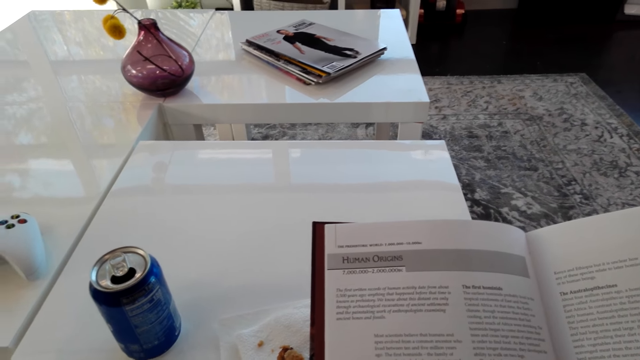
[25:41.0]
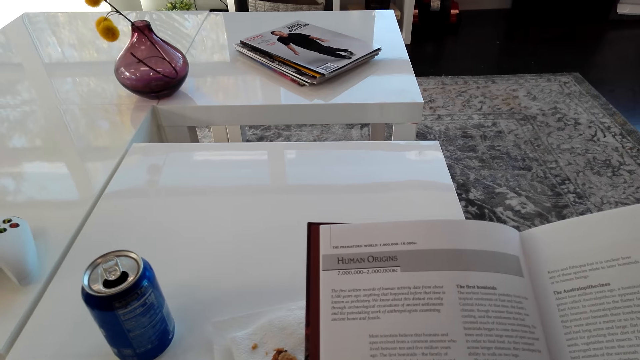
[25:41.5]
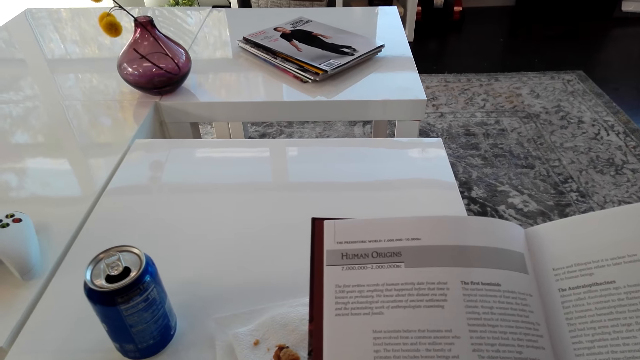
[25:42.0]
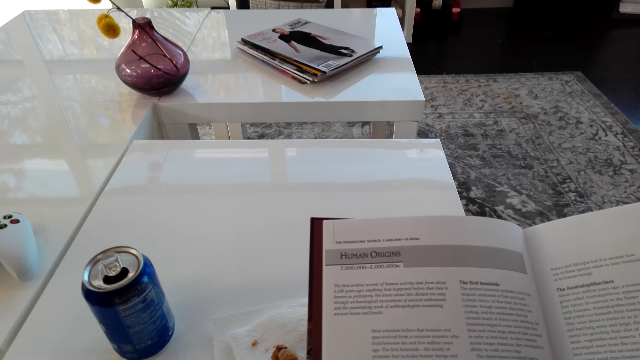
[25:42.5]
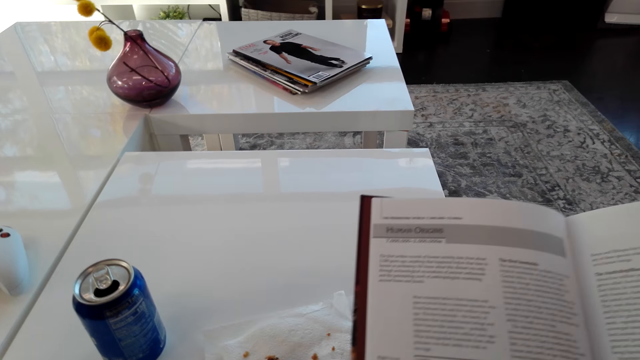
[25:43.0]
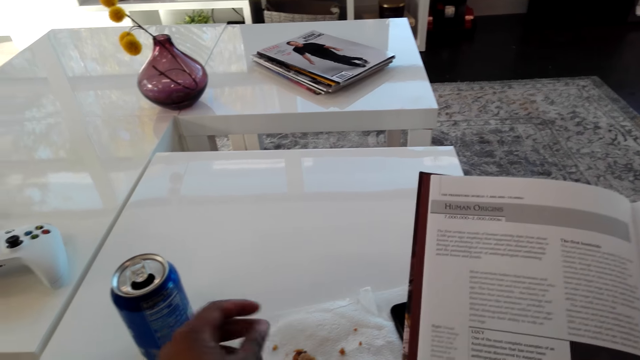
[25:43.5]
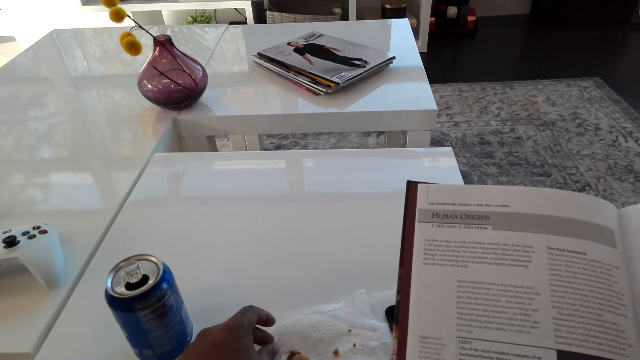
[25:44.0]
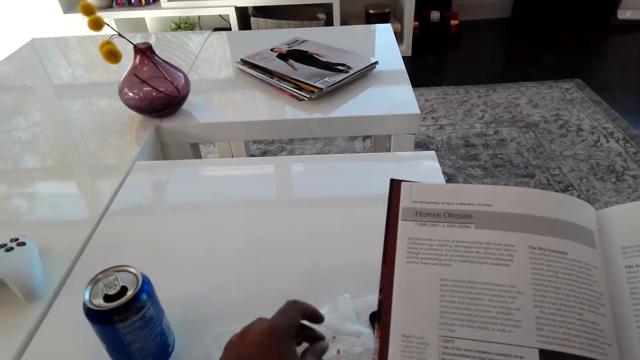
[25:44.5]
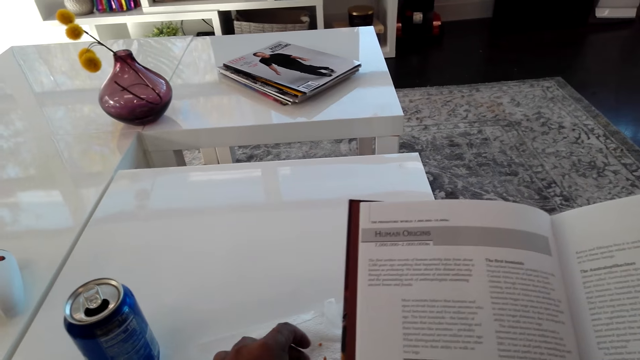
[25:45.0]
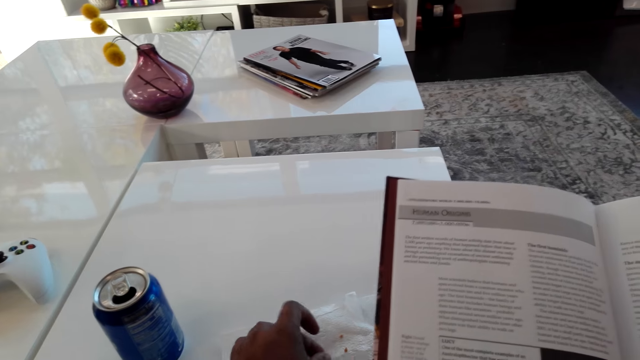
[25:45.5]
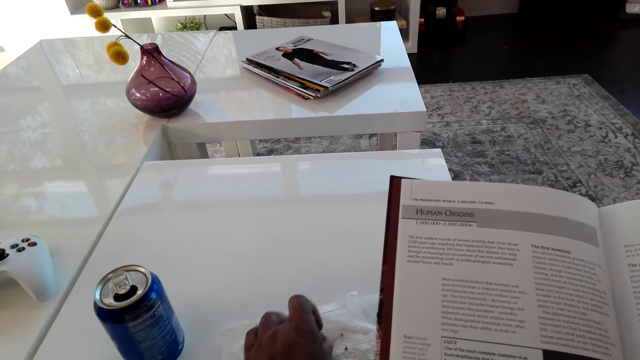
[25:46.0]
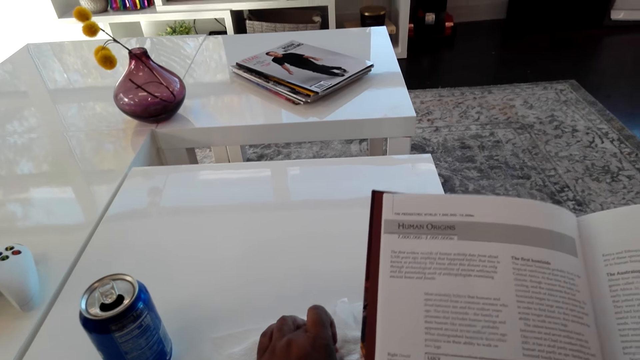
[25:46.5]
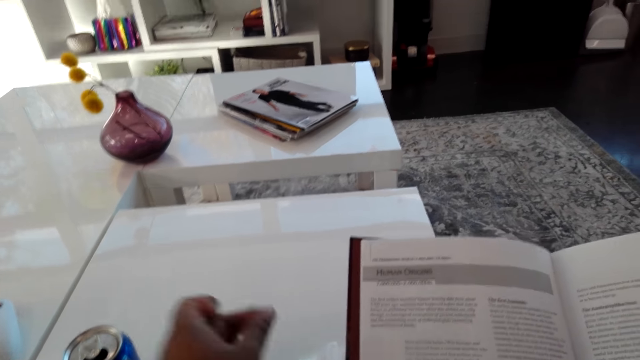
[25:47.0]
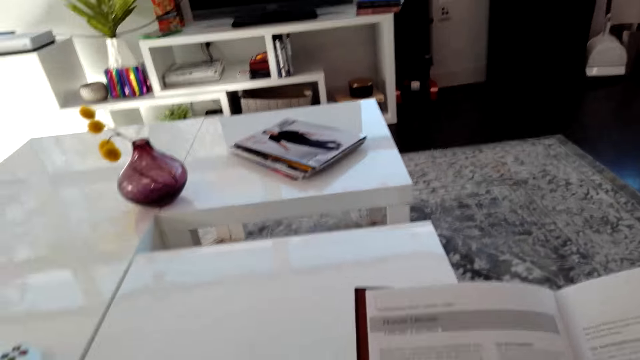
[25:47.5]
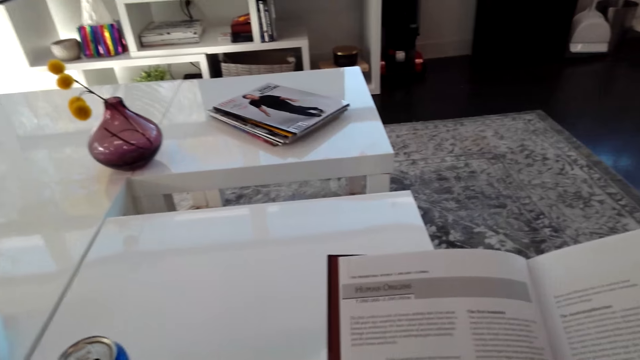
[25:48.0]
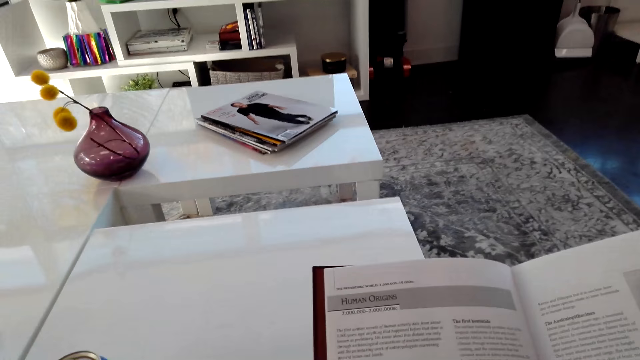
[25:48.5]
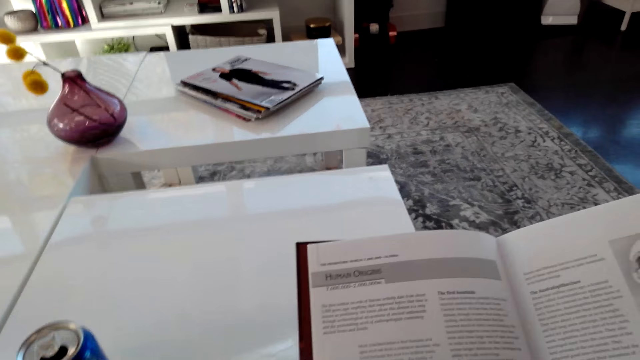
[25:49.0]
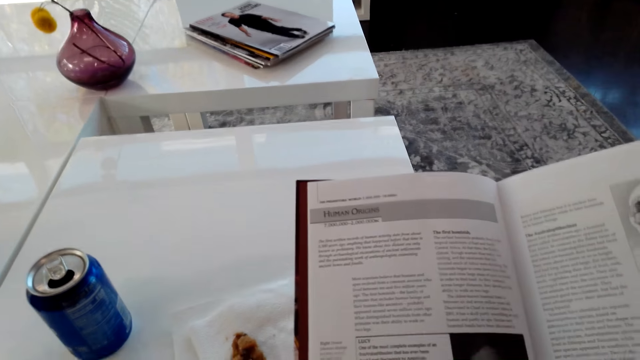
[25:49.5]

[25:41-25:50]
The camera wearer cuts the cookies with his left hand. He collects the cake pieces.

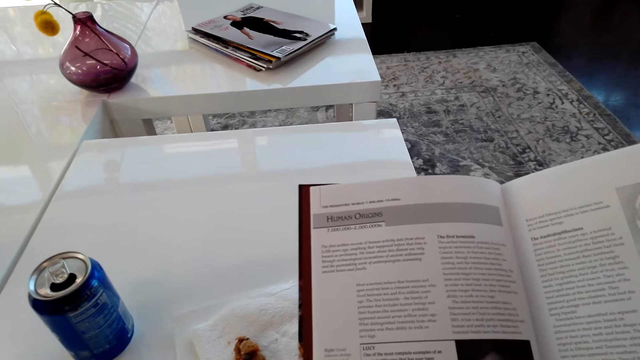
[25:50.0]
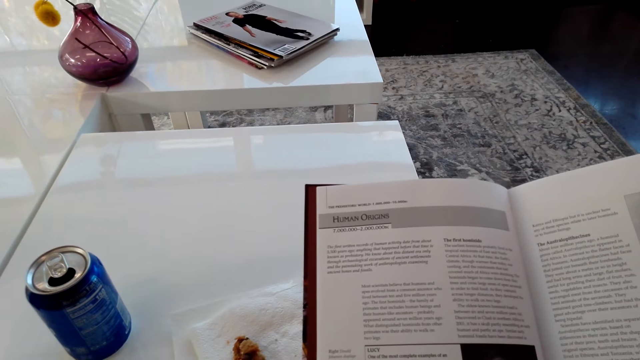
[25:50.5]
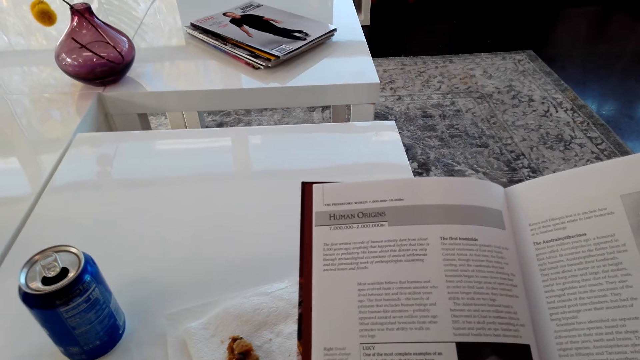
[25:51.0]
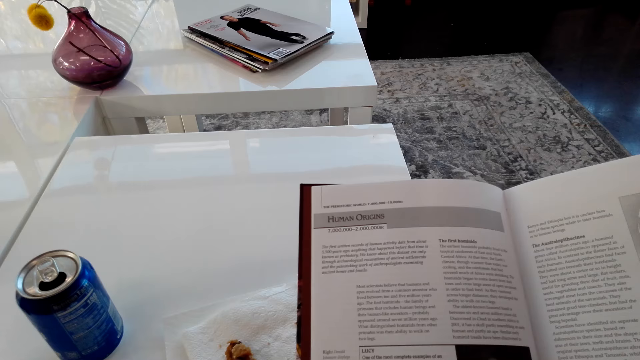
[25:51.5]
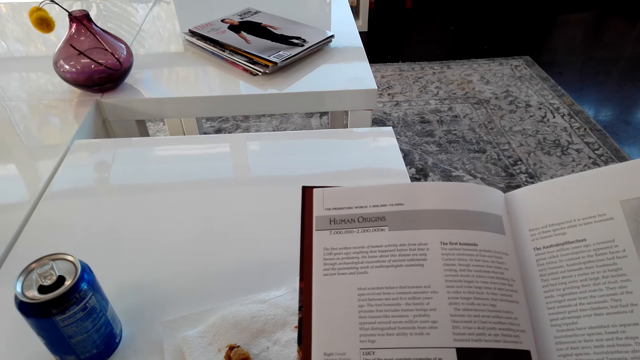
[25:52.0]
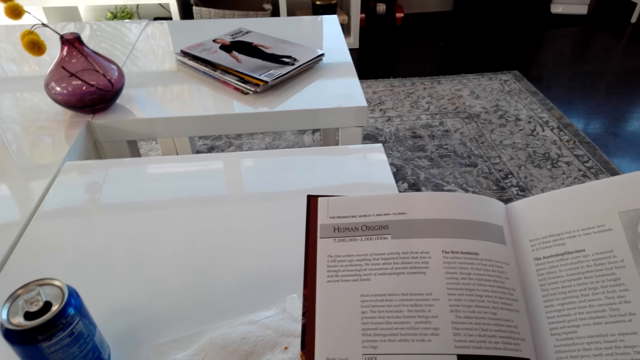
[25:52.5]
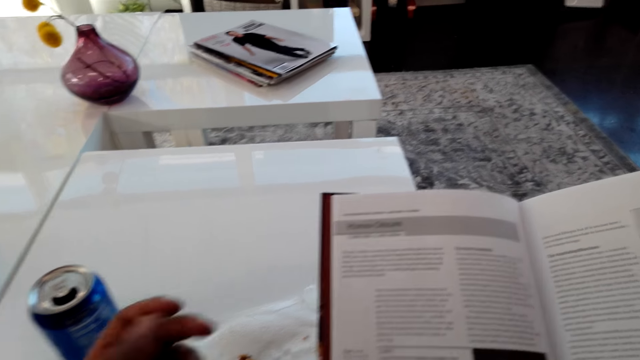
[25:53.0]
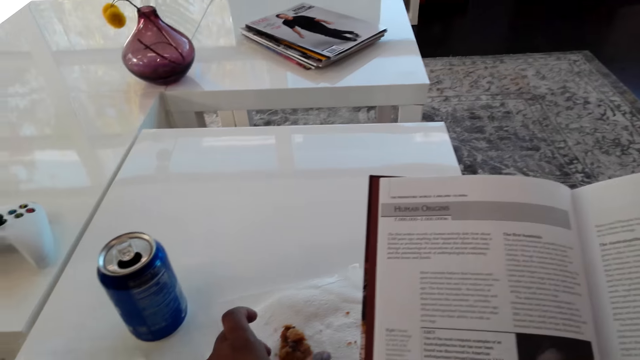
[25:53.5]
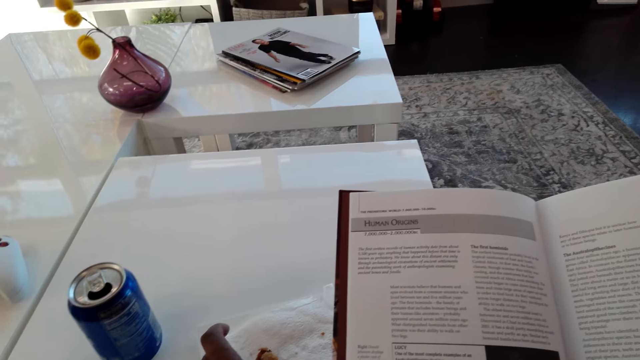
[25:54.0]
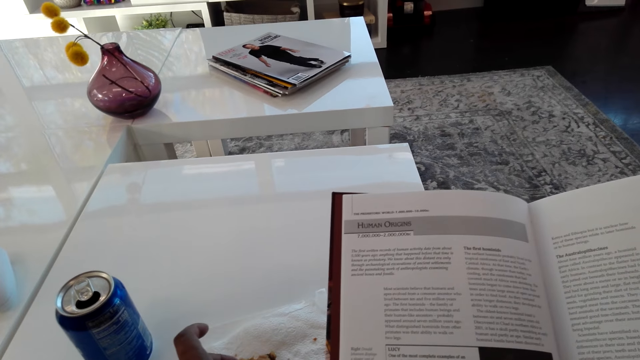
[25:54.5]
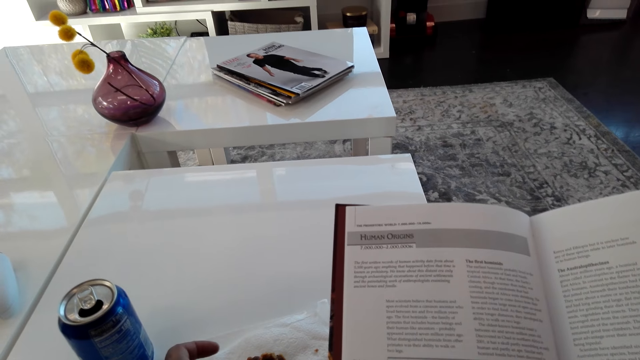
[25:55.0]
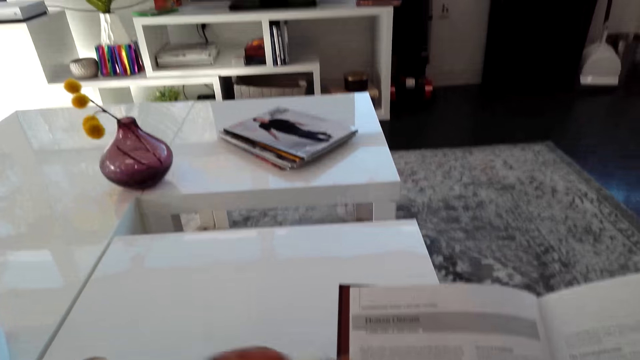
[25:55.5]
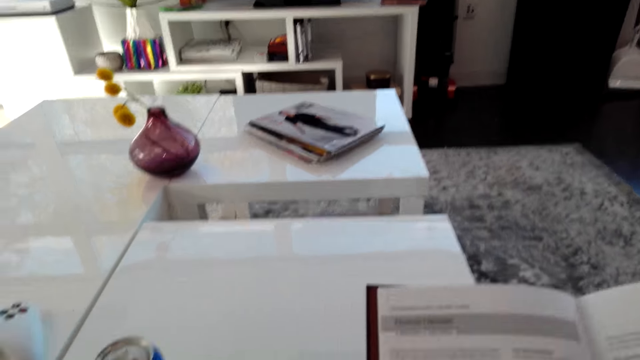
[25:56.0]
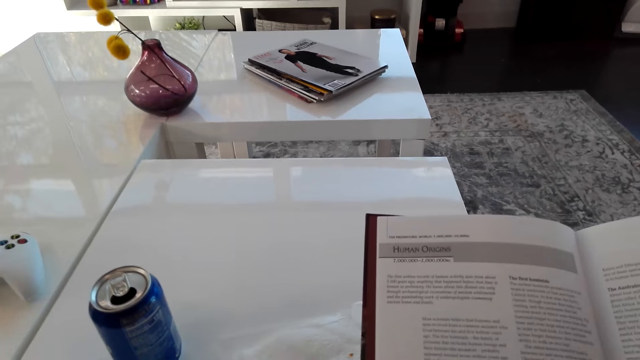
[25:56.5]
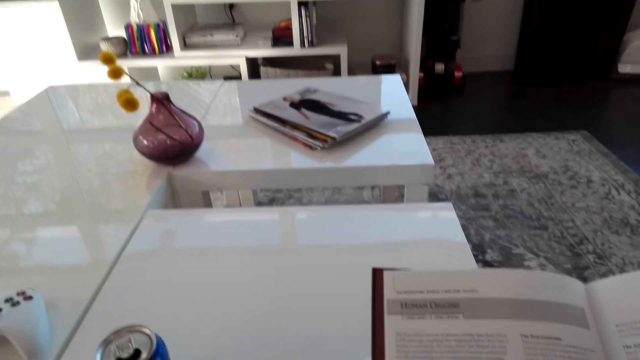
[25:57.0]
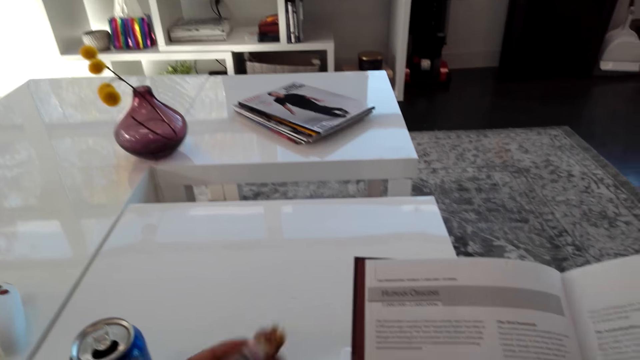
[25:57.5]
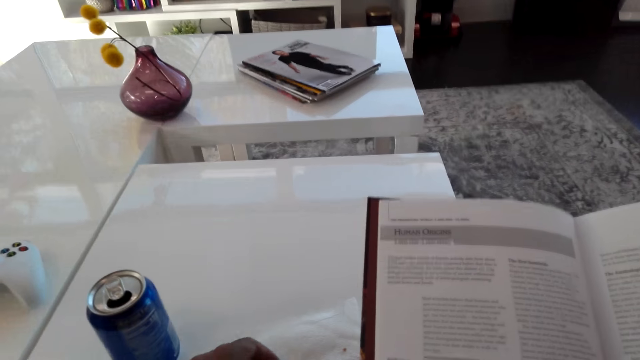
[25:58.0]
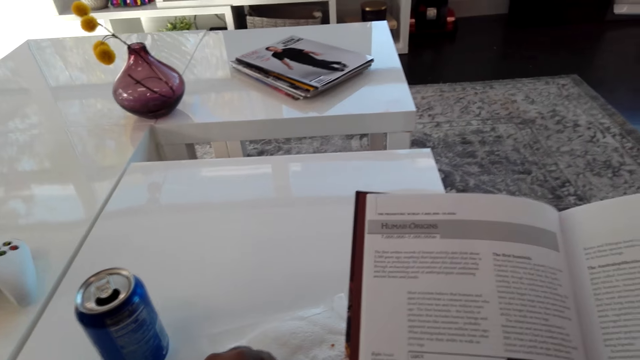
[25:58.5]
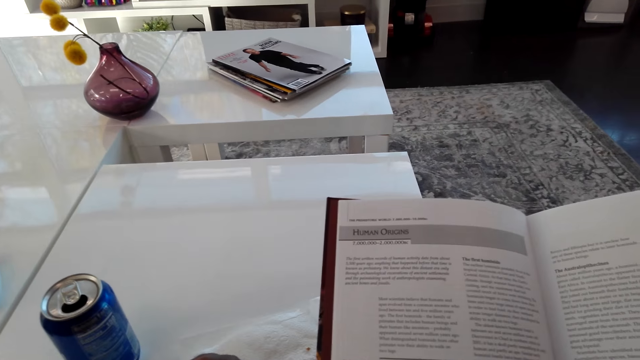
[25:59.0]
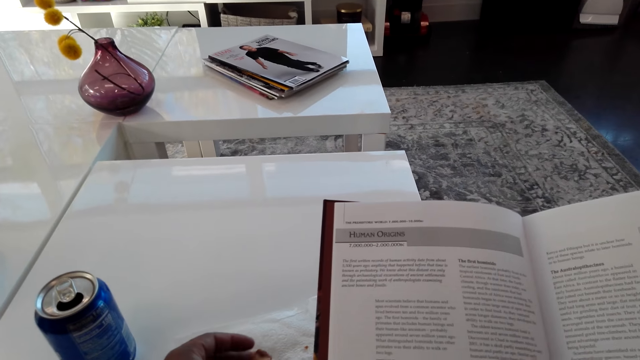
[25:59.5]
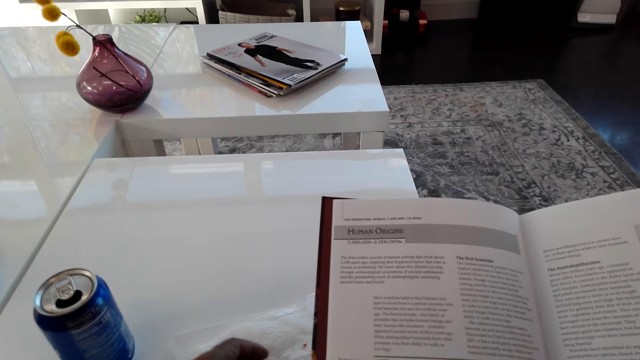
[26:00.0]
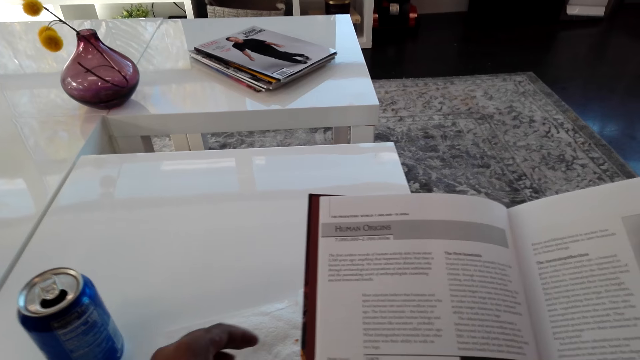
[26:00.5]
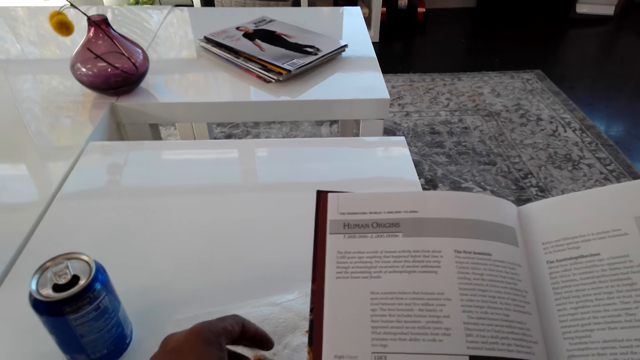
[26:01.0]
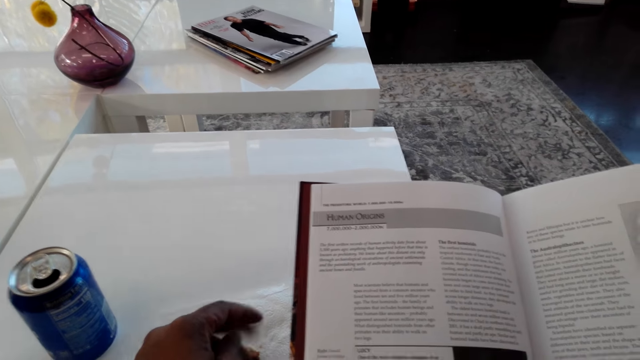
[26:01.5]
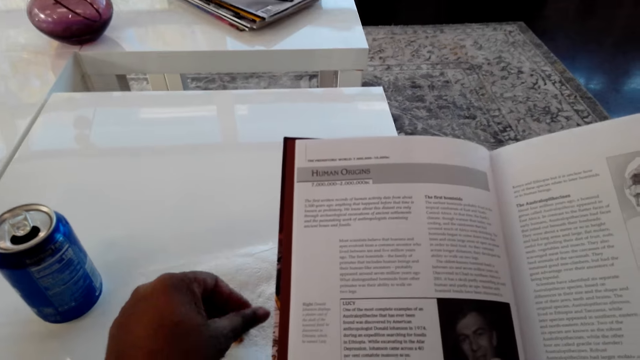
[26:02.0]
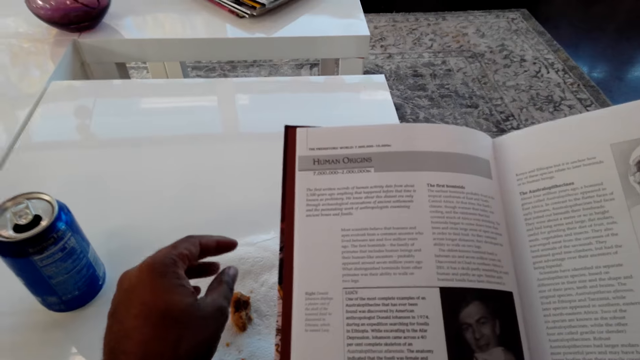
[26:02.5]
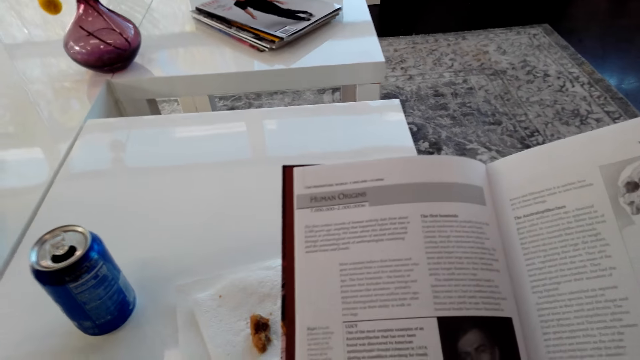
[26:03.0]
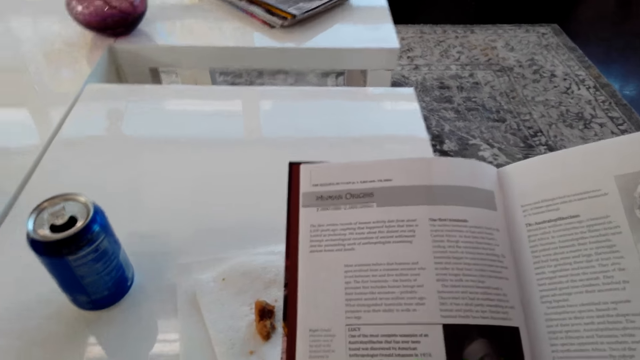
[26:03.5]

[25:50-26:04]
The camera wearer looks at the book. He cuts the cookies with his left hand. He picks up a cake. He rubs his fingers. He removes the cookies from his hands.
